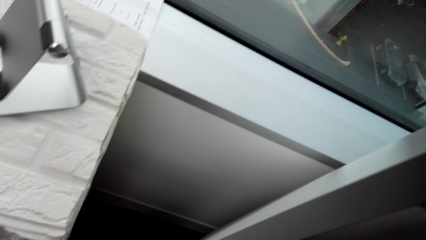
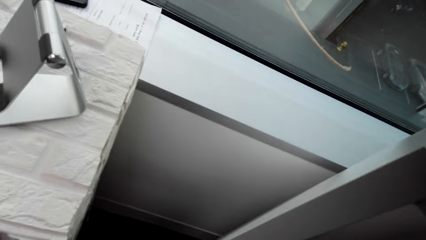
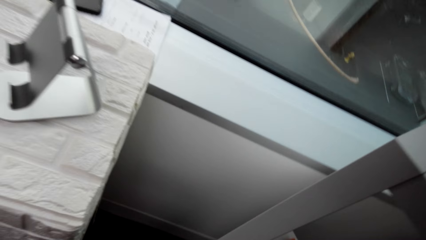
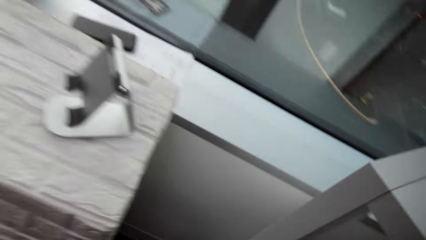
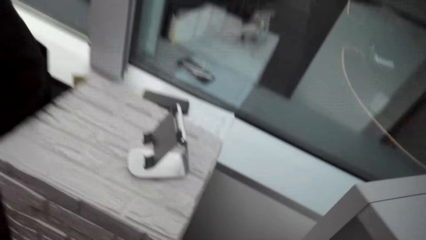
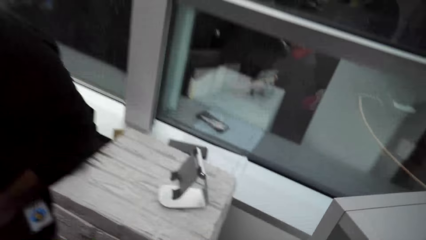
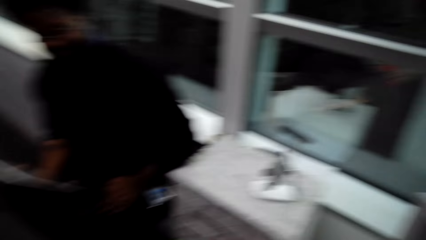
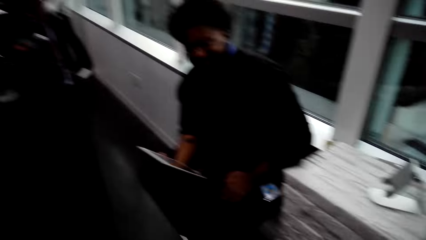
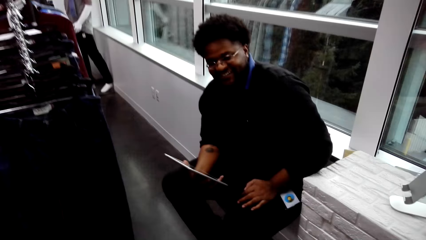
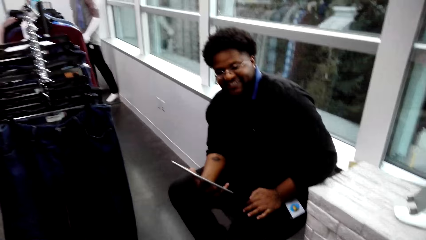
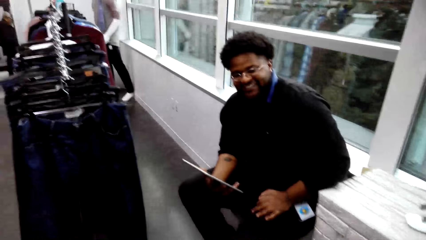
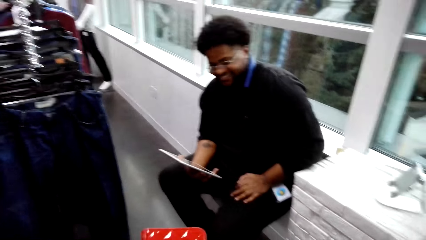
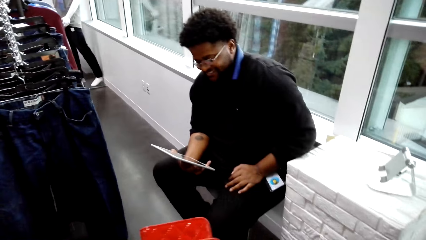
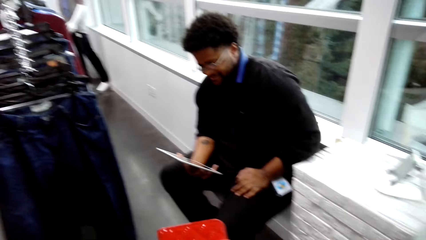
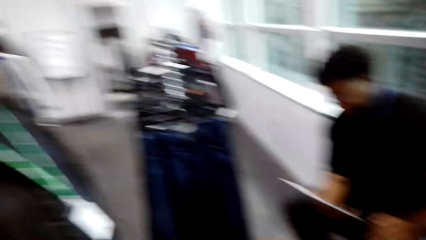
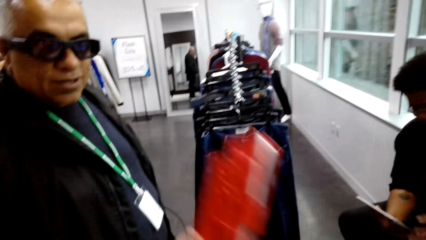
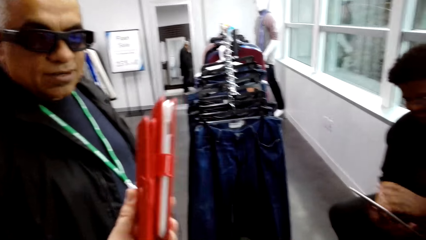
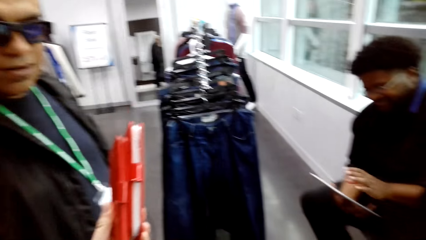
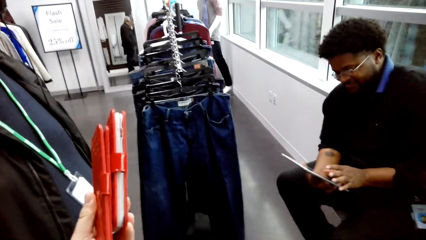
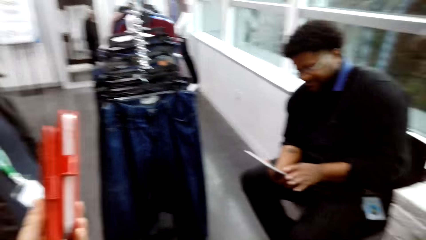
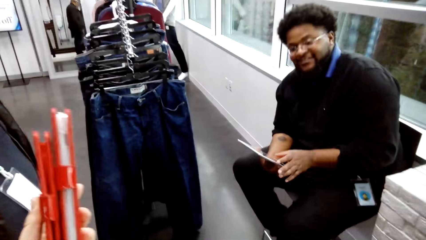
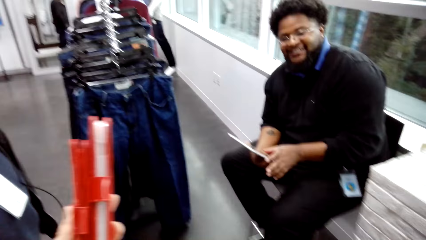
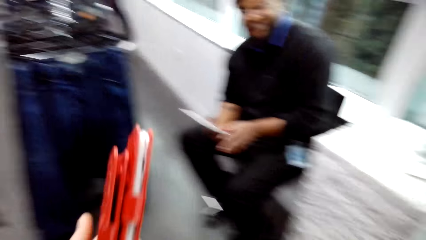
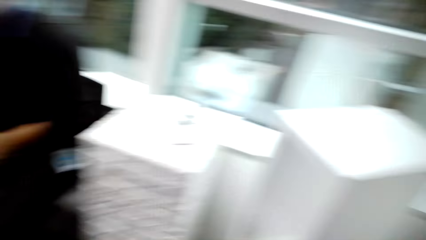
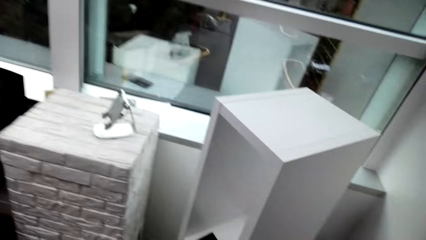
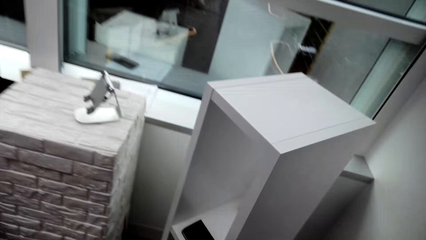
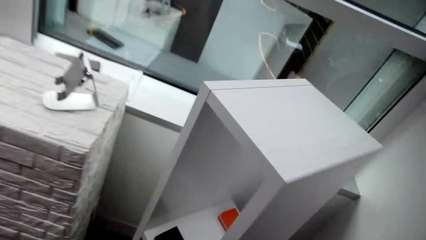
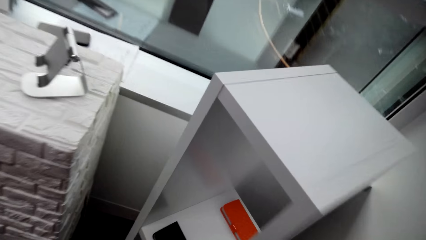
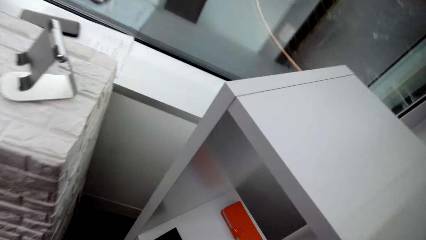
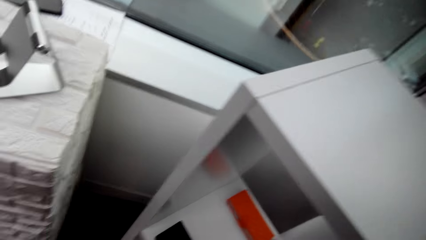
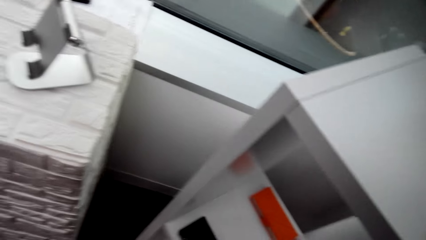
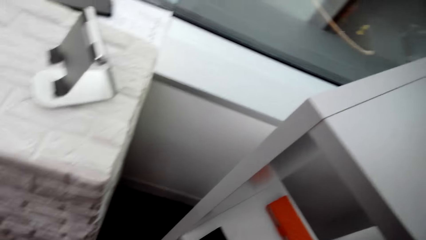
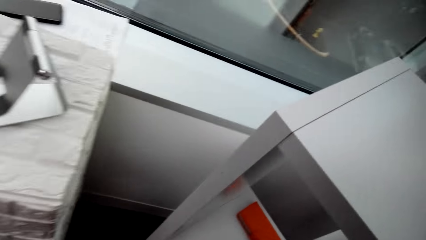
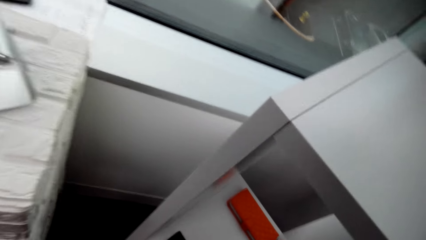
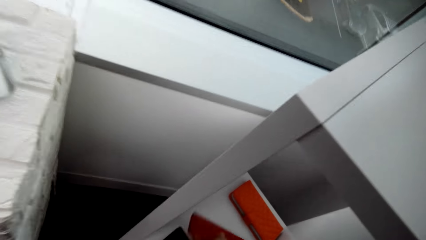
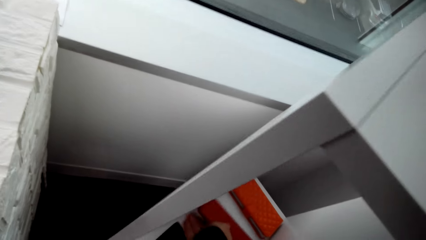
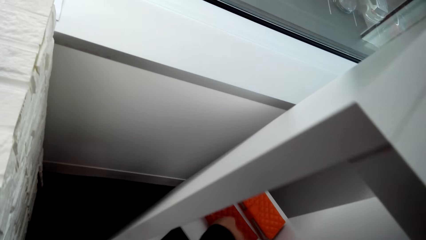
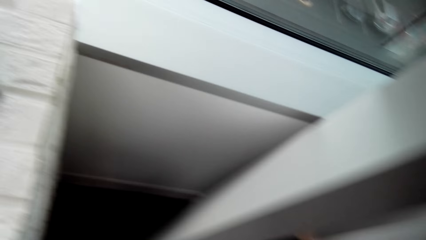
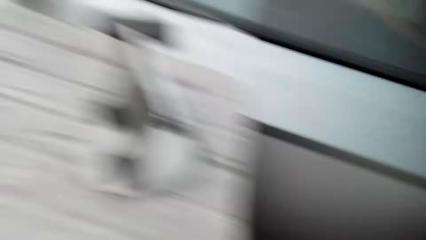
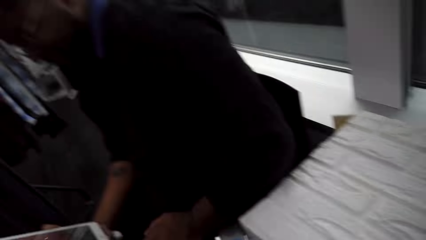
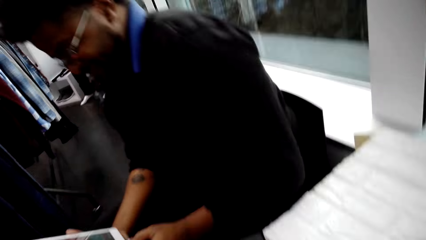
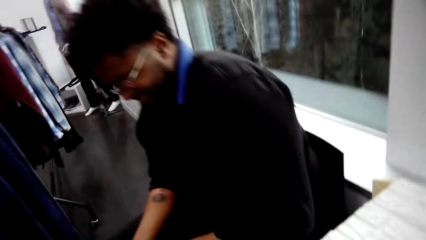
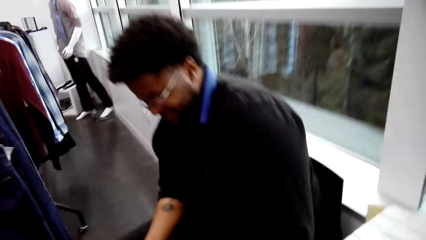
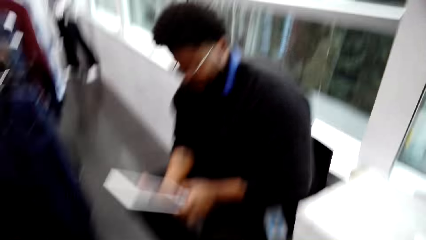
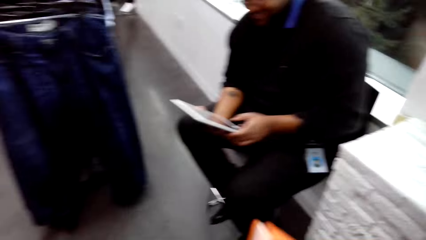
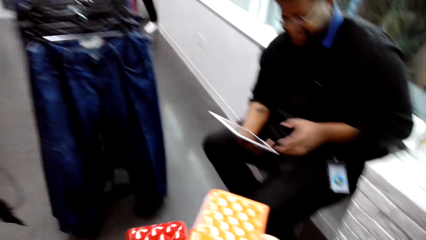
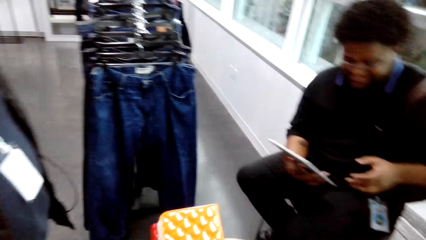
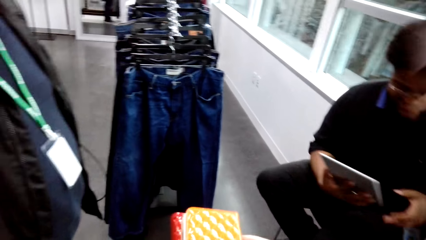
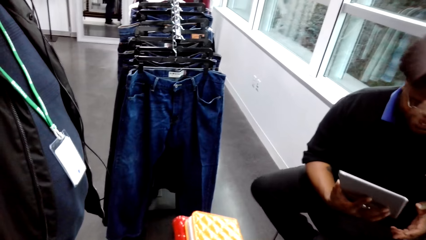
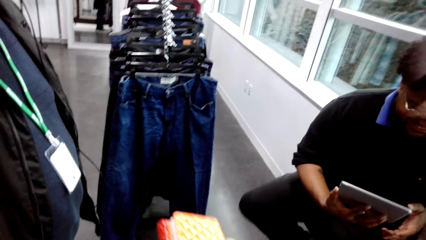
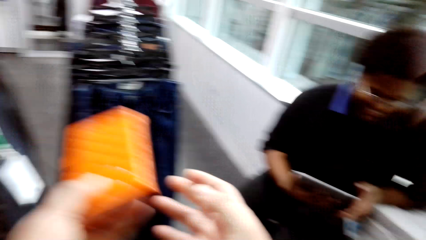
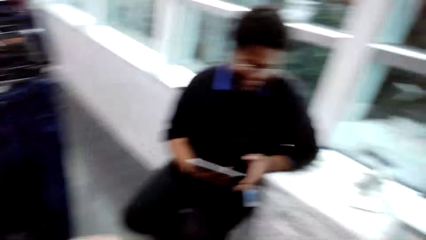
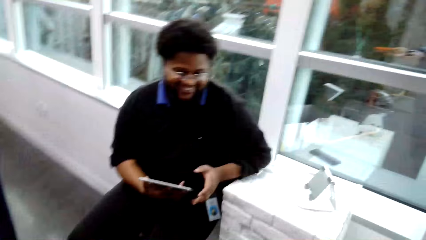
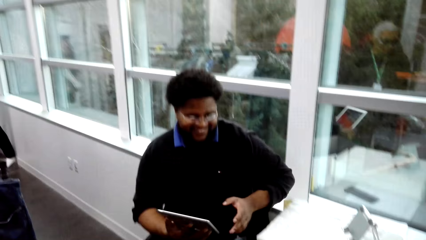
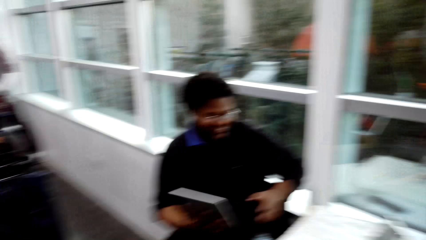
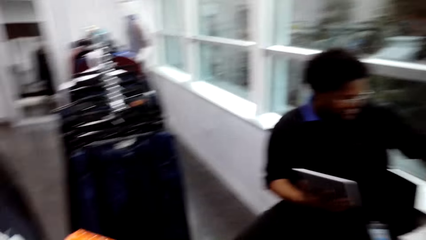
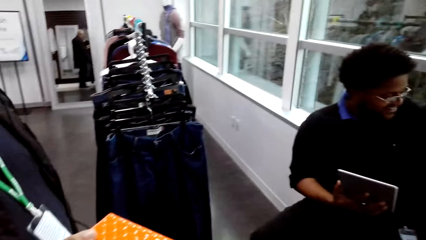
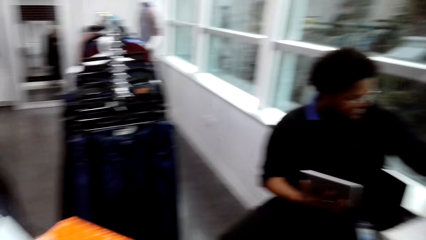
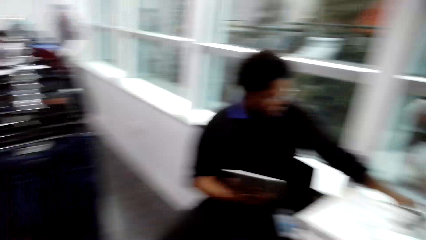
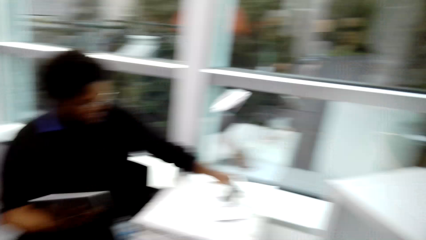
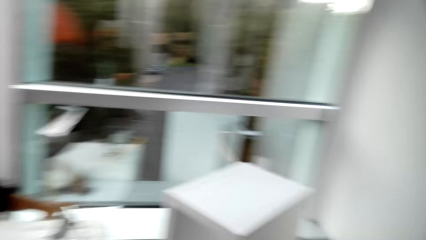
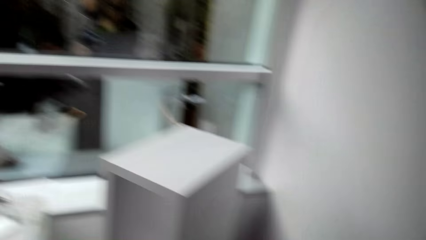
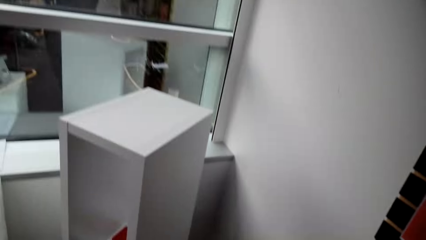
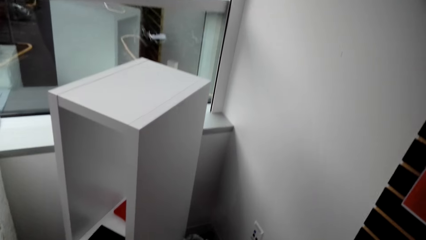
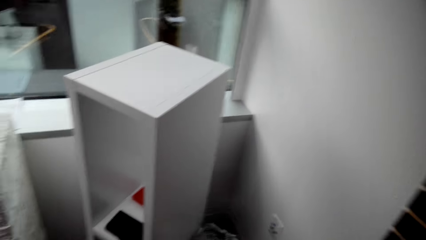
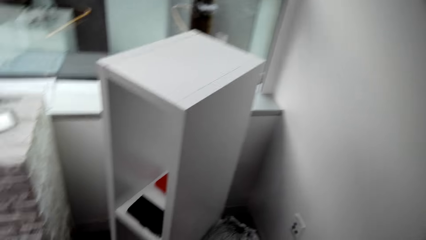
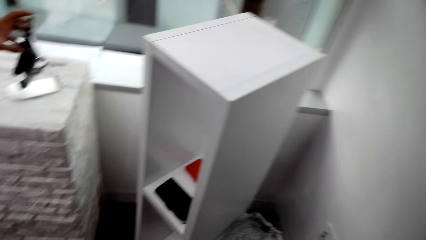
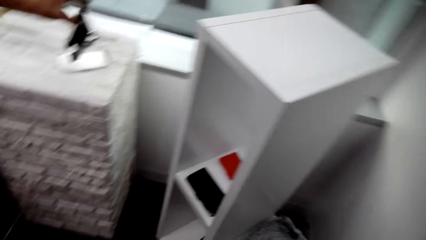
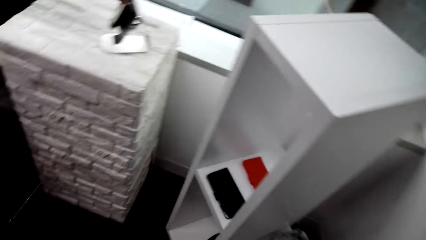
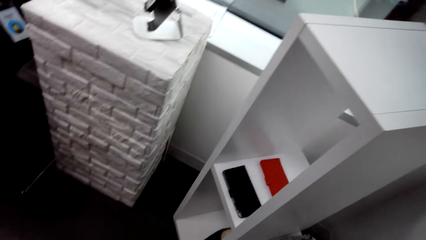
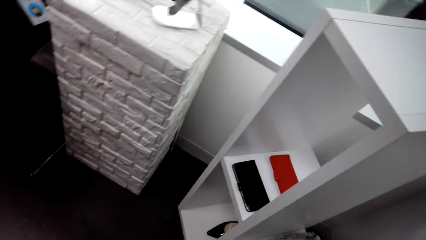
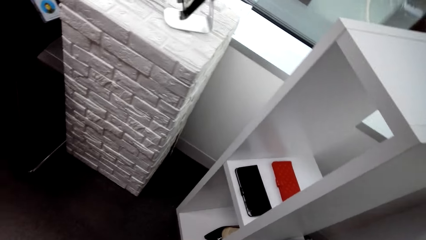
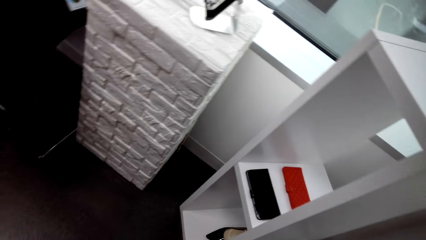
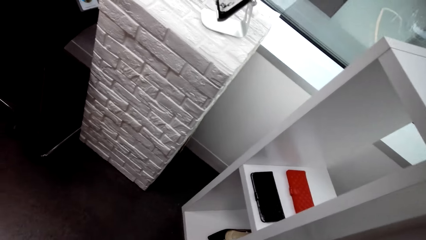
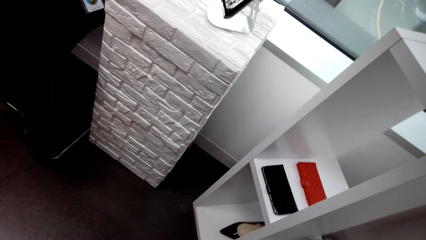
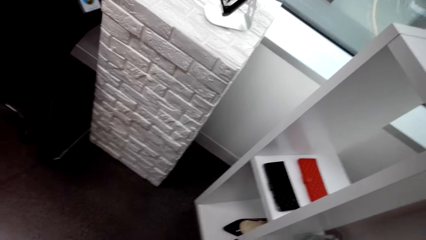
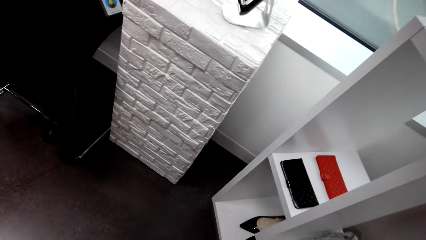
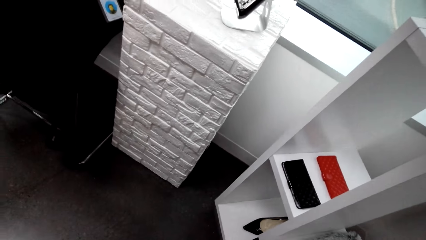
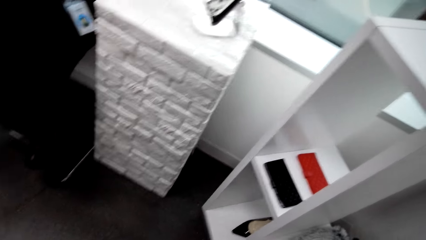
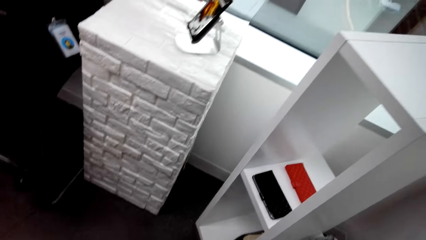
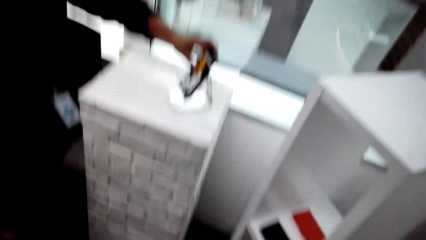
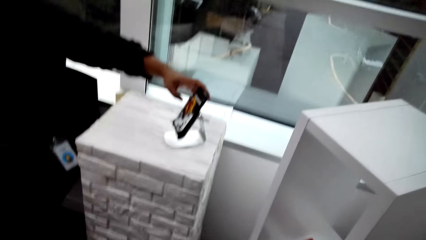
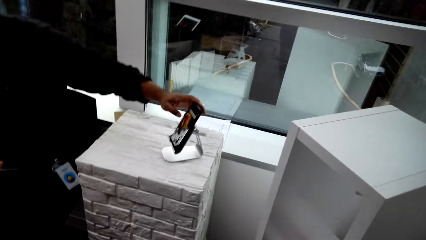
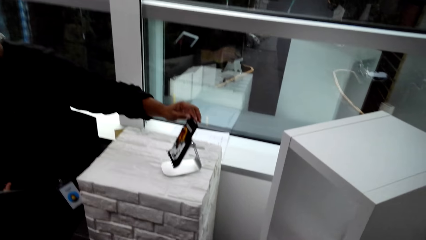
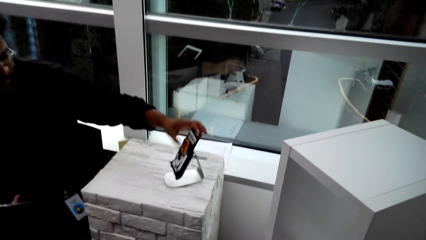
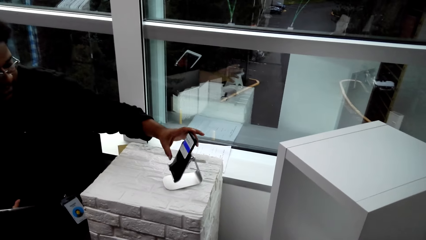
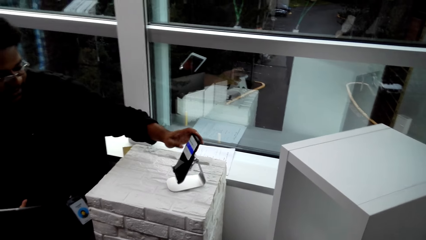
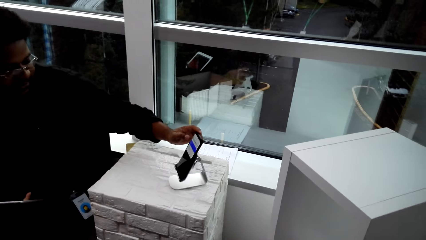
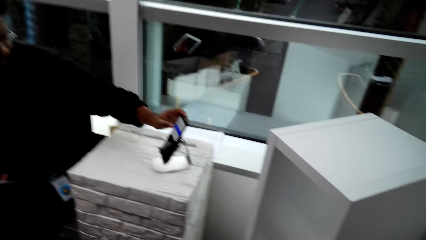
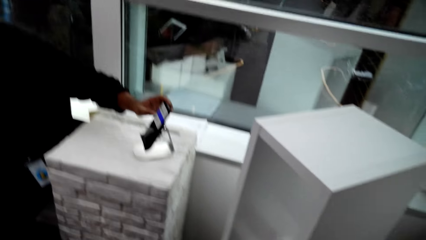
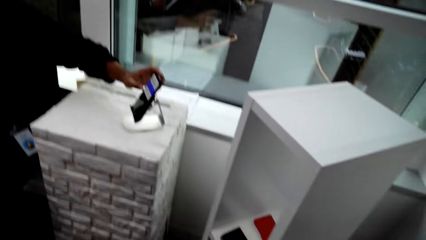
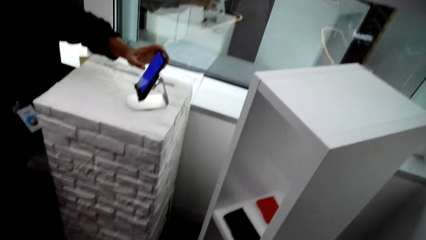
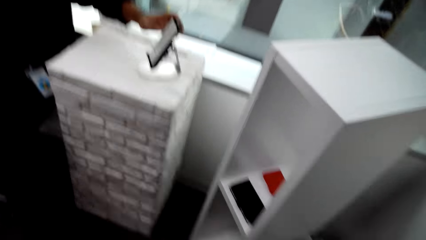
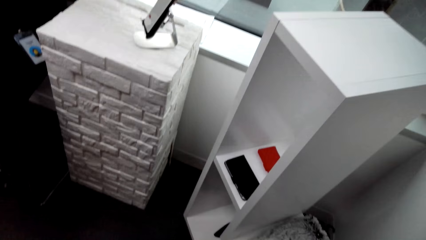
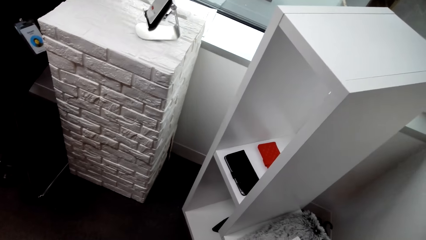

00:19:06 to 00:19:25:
A man holds a tablet with the right hand in the store. The camera wearer holds a pouch in the clothing store. They walk around in the clothing store and place the pouch on the stand. The man holds the tablet in the store. The man scrolls a phone with the left hand on the table.
